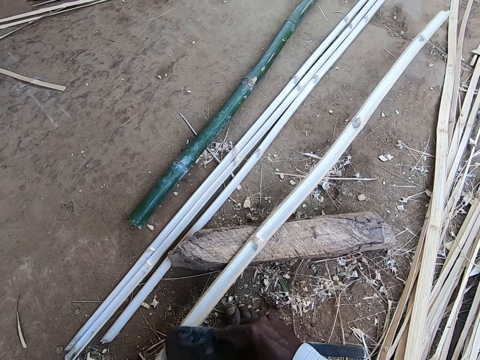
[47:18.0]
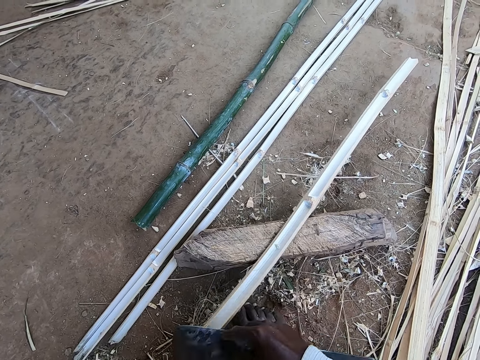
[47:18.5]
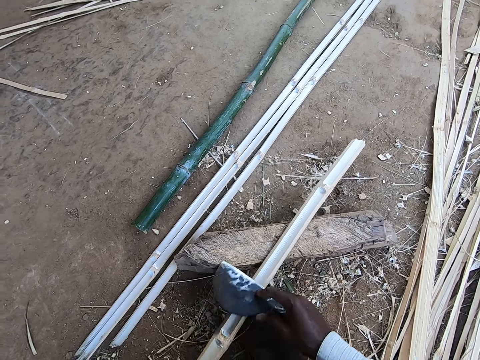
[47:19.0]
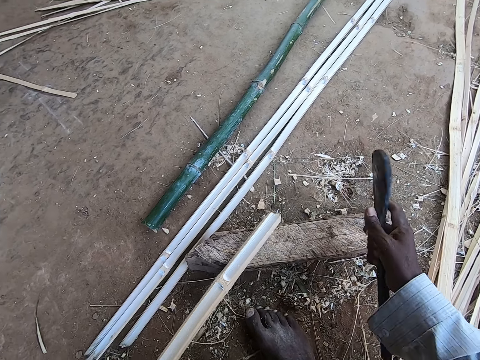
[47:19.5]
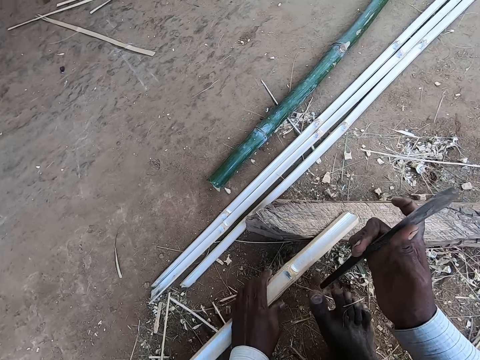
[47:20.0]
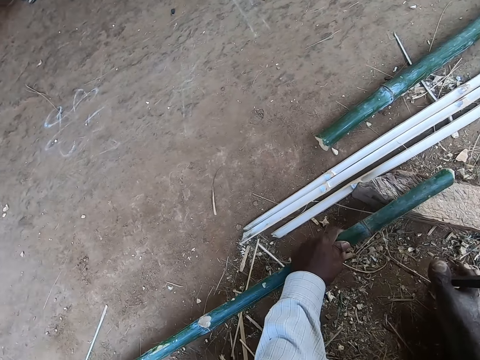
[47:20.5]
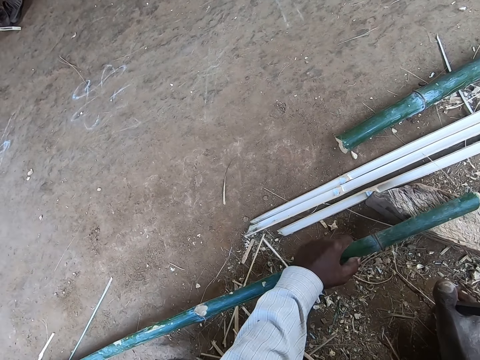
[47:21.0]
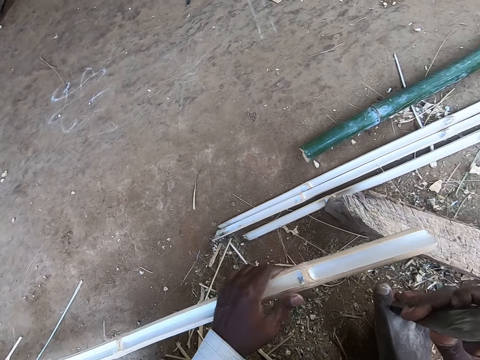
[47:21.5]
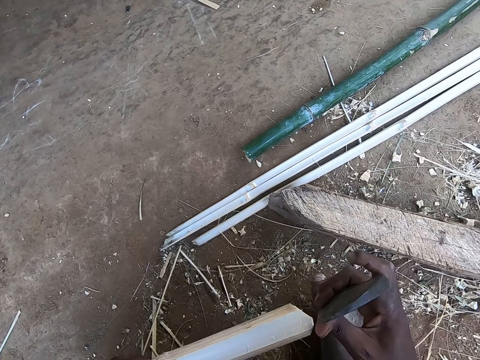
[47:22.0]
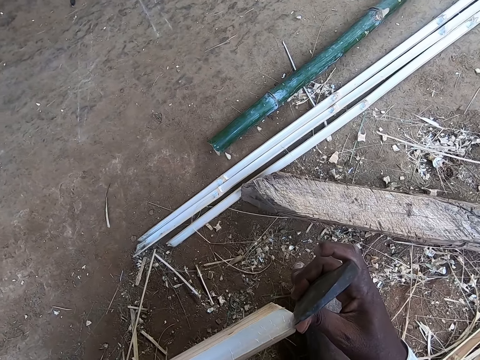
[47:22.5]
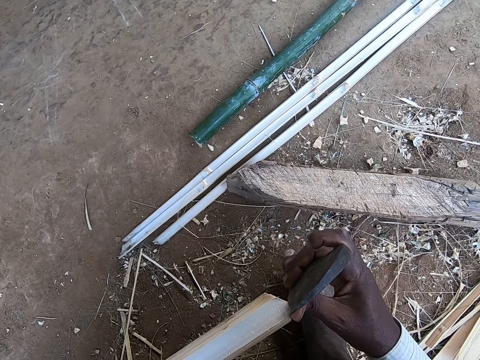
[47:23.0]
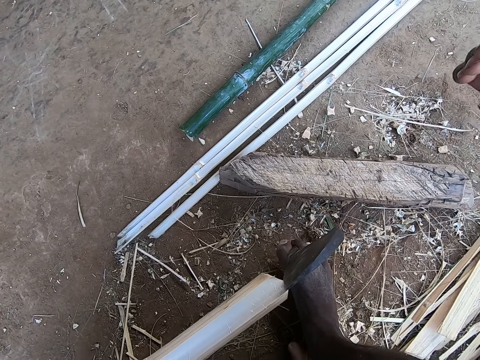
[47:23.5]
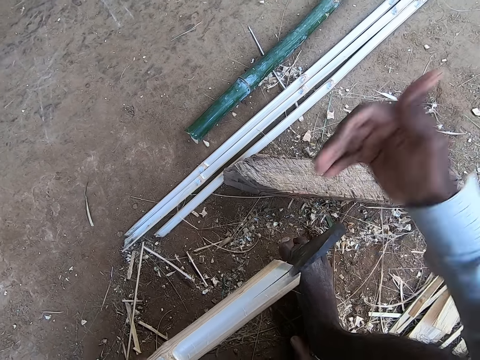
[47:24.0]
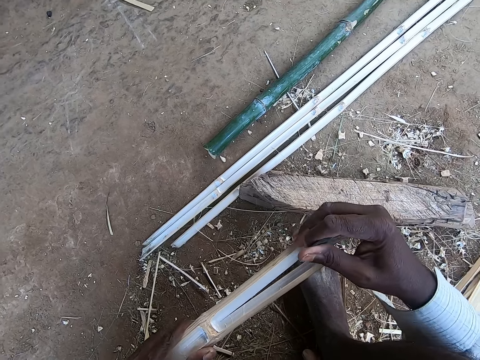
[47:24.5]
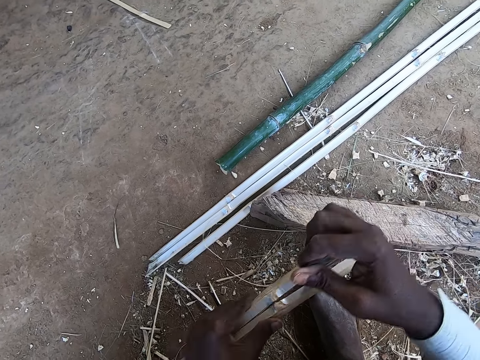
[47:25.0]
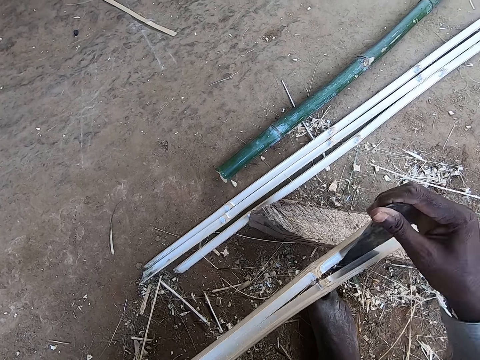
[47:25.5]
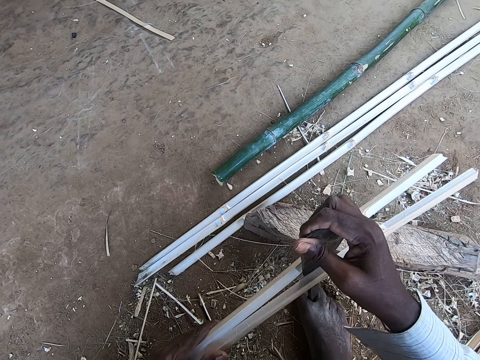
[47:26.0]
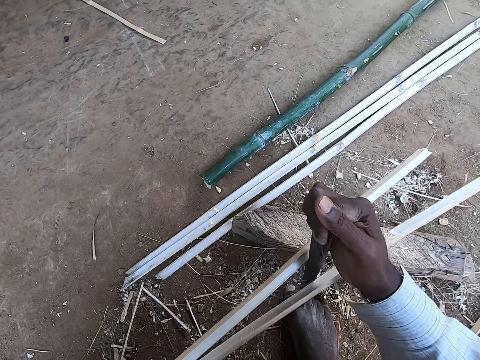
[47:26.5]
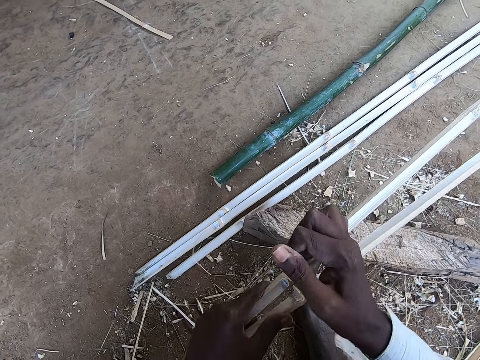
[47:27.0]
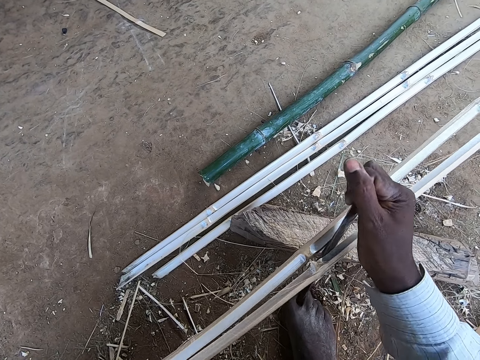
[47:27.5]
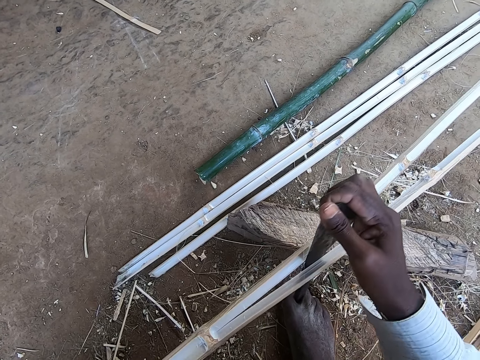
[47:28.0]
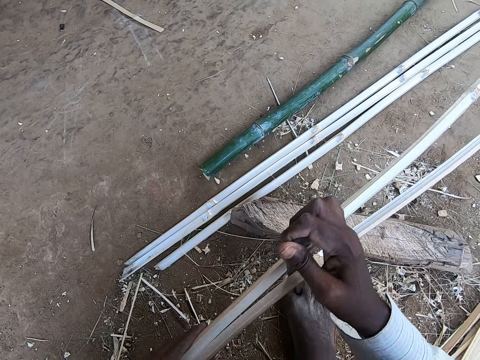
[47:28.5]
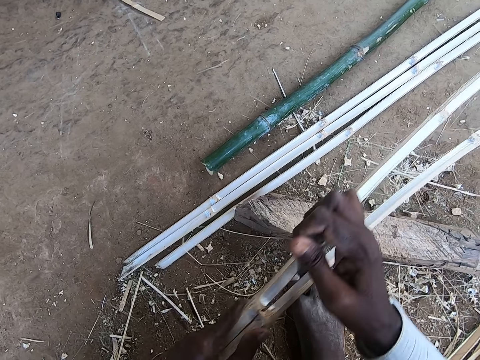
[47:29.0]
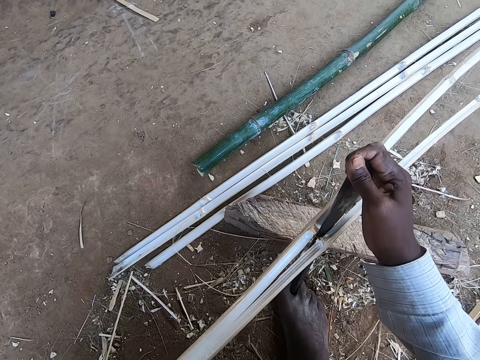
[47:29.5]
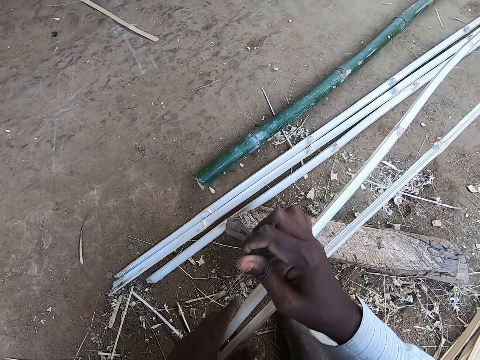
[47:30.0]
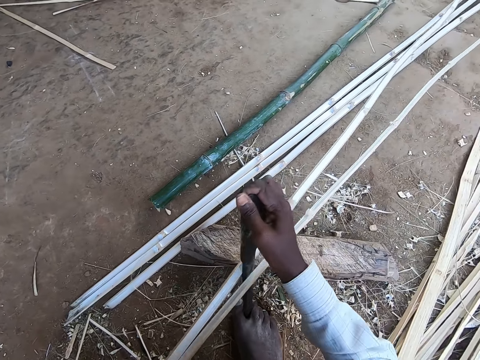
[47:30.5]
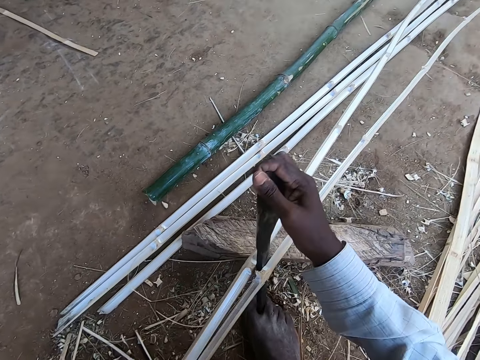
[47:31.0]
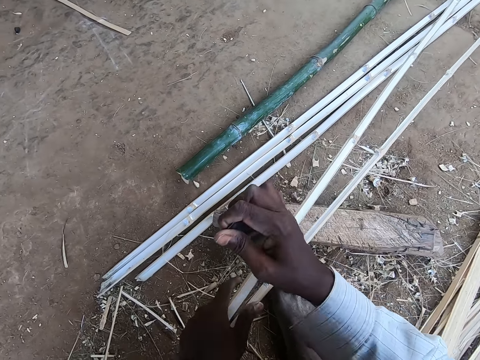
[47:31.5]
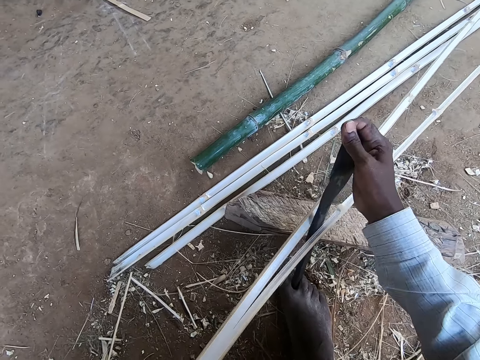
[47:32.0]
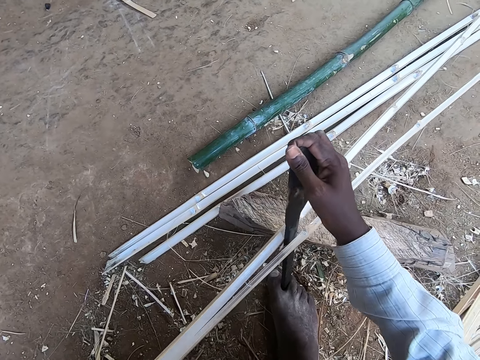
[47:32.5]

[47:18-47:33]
The camera wearer puts the kukri or bamboo cutter knife in between his right foot toes with his right hand. He holds the bamboo cutter knife with the right hand. He flips the bamboo with the left hand. He picks the bamboo stick from the stick with his left hand. He divides the bamboo stick with the kukri in his right hand.

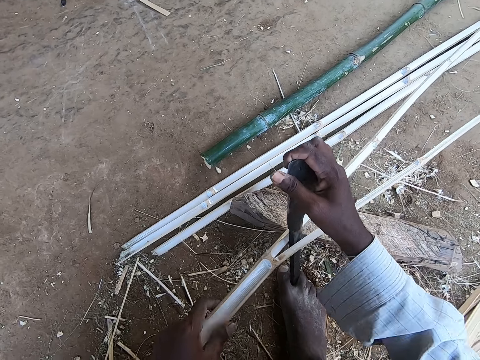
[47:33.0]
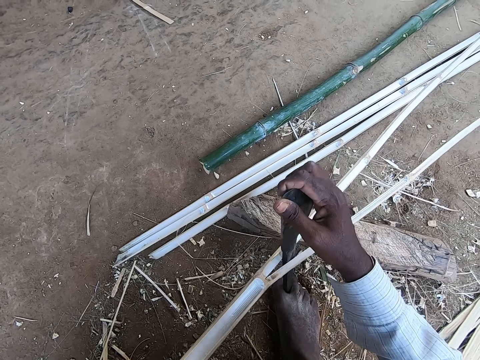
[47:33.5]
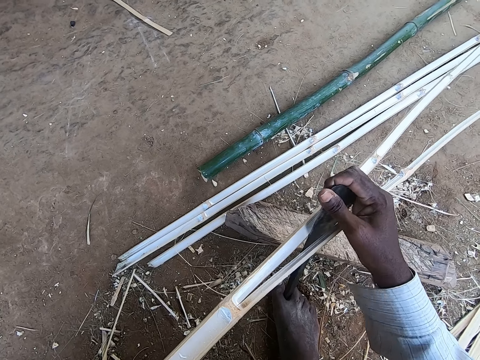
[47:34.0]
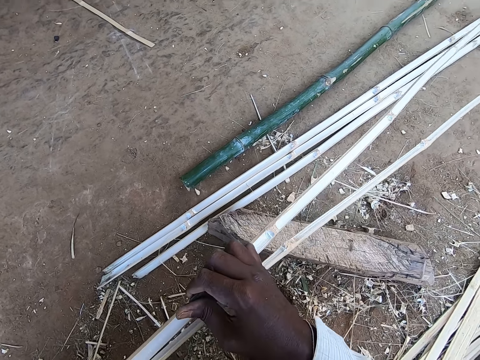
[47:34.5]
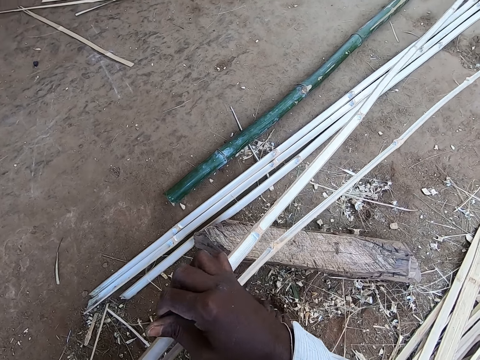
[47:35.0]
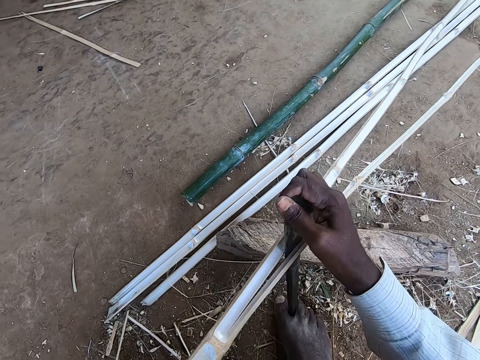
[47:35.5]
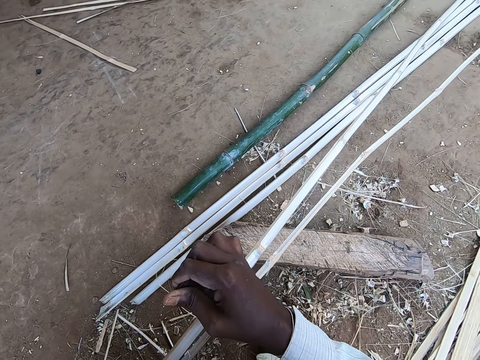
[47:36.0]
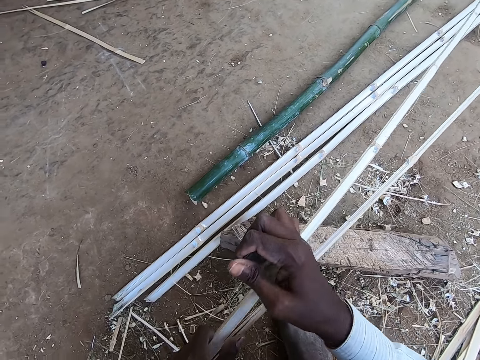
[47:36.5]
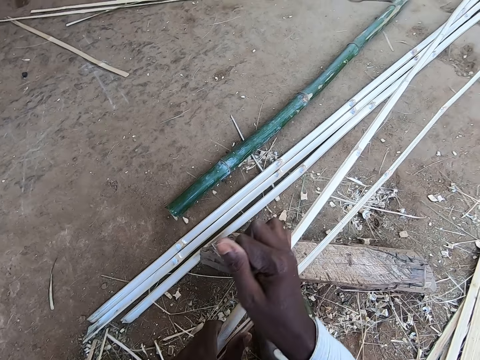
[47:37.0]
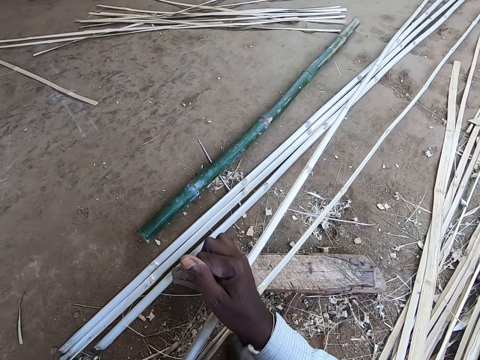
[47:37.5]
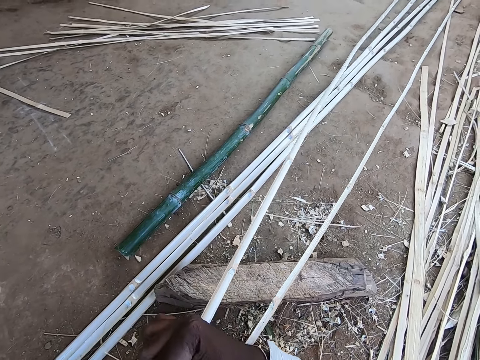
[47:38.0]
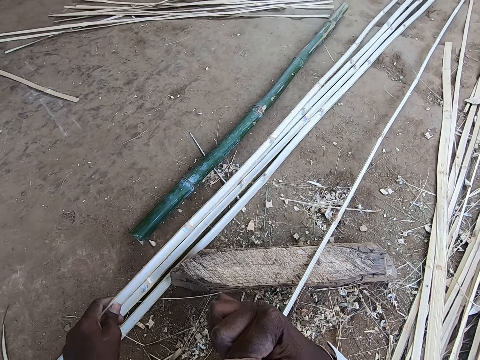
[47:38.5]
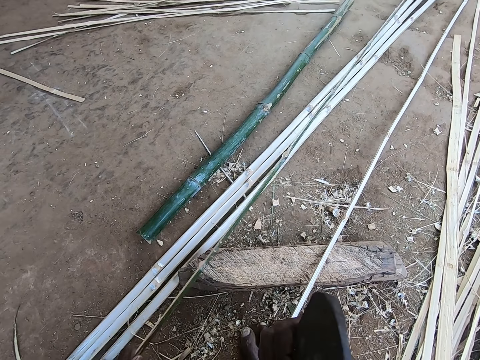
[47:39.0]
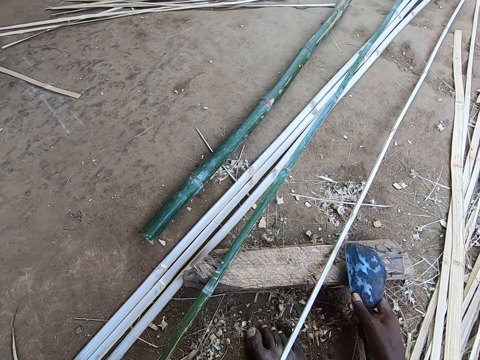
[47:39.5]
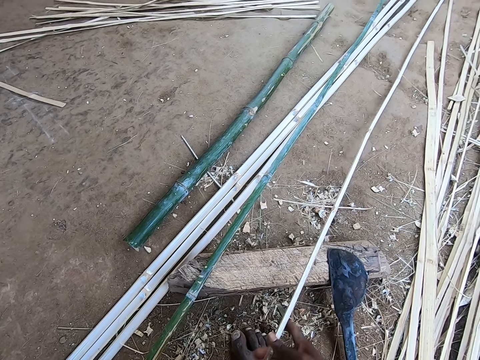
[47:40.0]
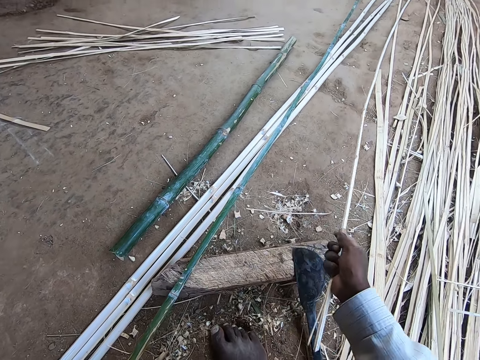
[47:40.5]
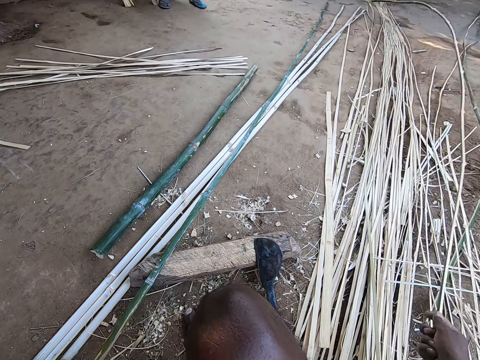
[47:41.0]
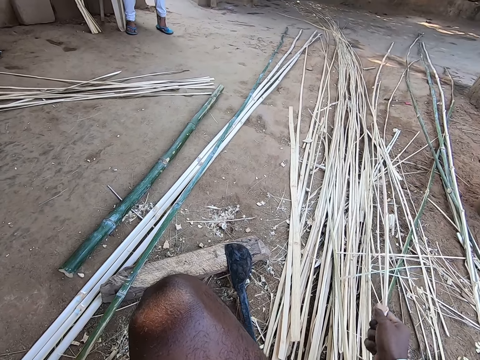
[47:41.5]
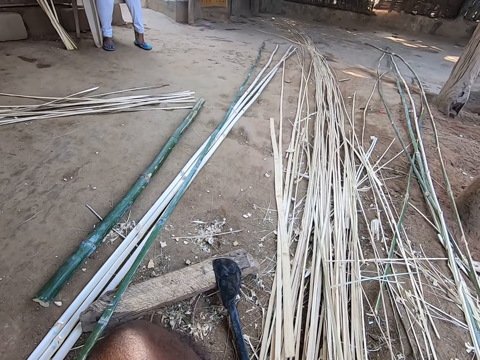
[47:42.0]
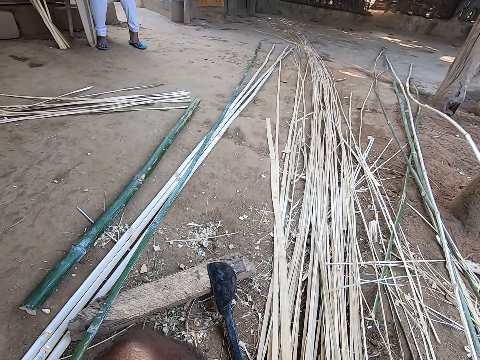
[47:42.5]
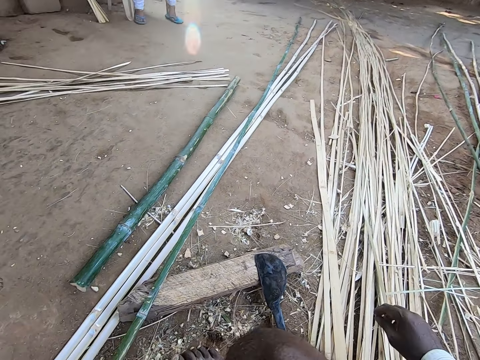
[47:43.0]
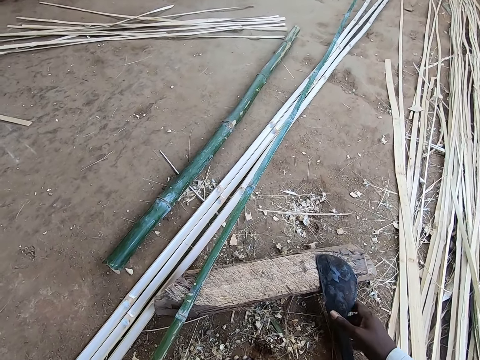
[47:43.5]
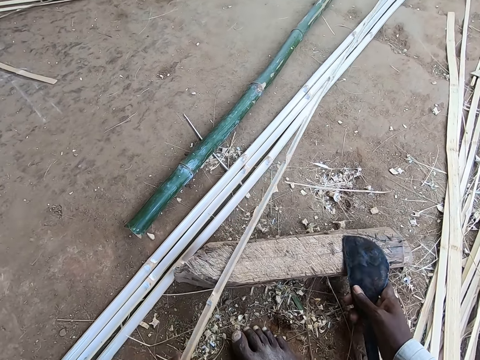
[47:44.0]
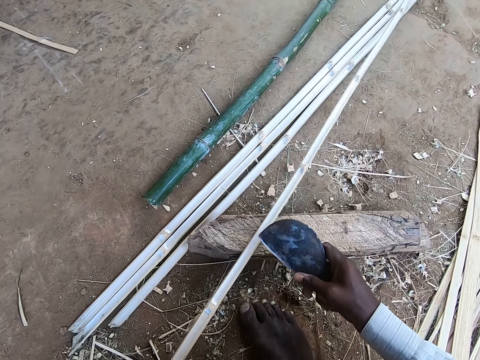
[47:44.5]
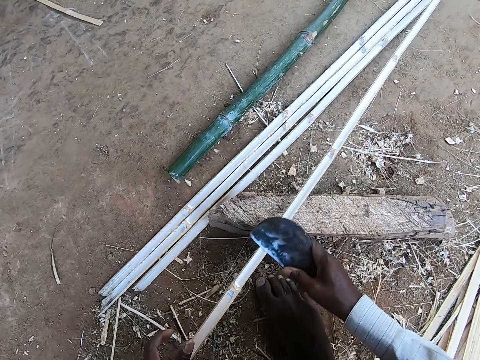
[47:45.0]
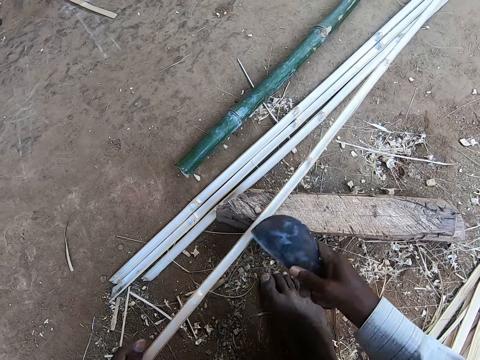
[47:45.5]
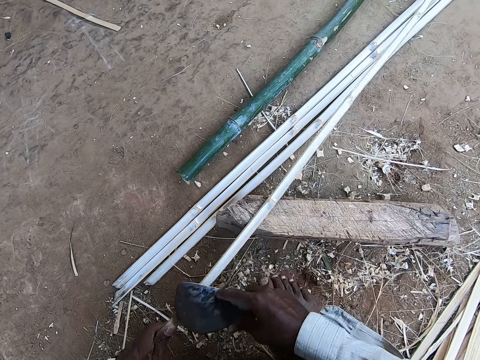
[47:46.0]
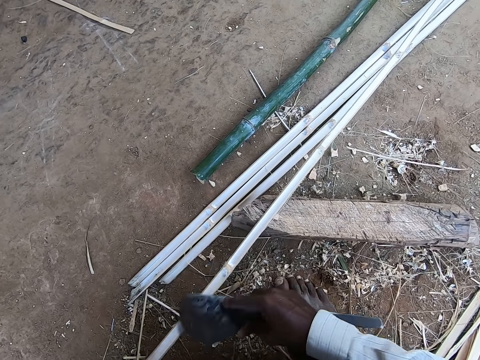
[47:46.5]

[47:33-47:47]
The camera wearer flips the bamboo with the left hand. He drops the bamboo stick on the ground with his left hand. He drops the kukri on the stick with his right hand. He picks the bamboo stick from the stick with his right hand. He moves the bamboo with the right hand. He moves the bamboo with the right hand again. He picks the kukri from the stick with his right hand. He scrapes the bamboo stick with the kukri in his right hand.
